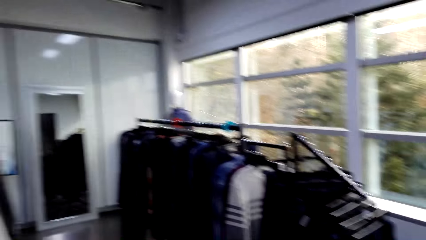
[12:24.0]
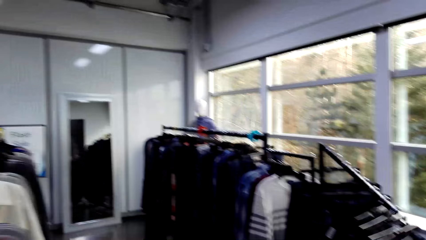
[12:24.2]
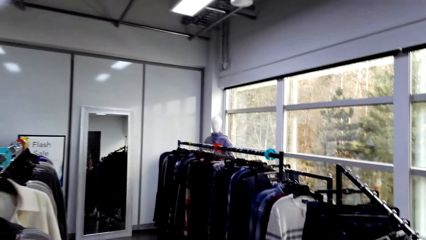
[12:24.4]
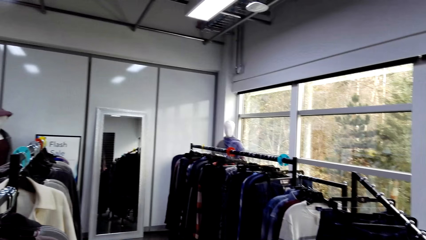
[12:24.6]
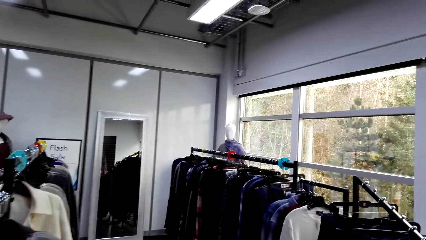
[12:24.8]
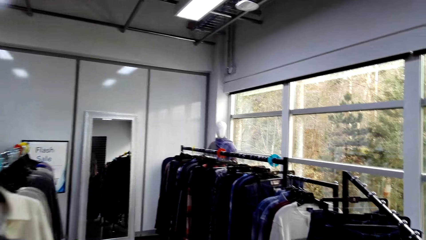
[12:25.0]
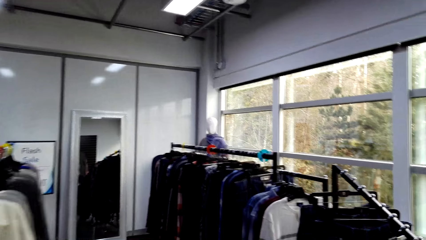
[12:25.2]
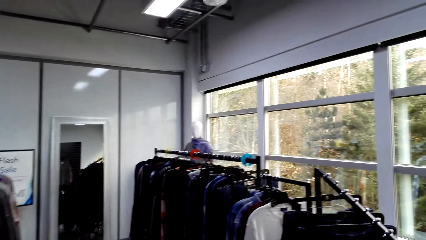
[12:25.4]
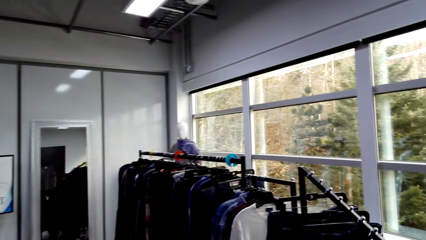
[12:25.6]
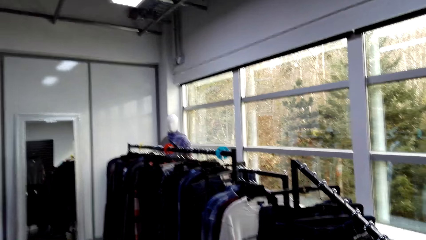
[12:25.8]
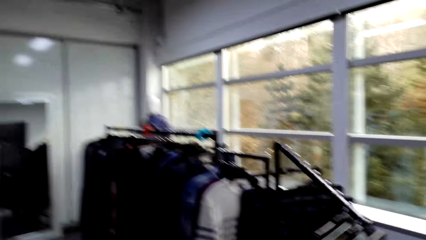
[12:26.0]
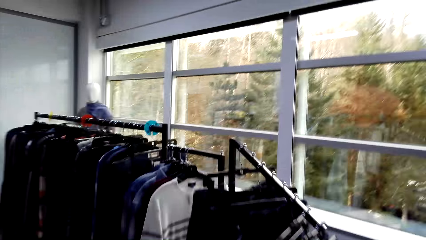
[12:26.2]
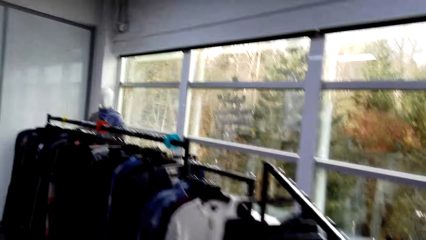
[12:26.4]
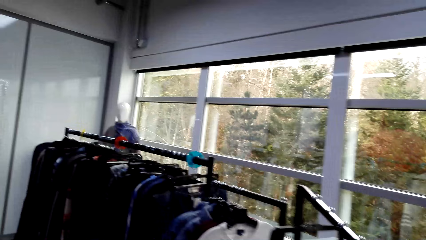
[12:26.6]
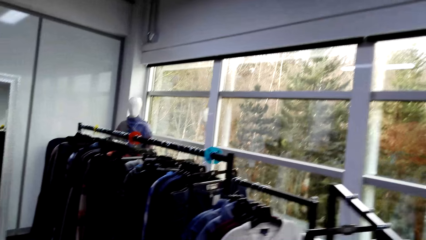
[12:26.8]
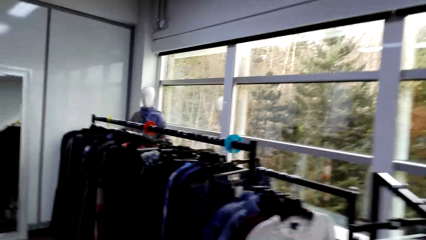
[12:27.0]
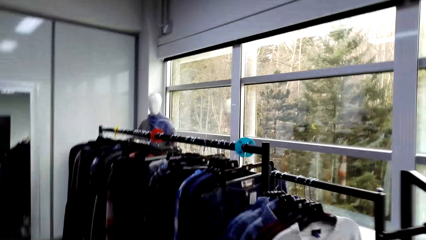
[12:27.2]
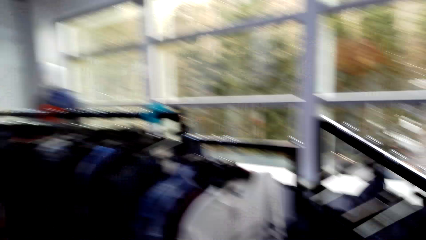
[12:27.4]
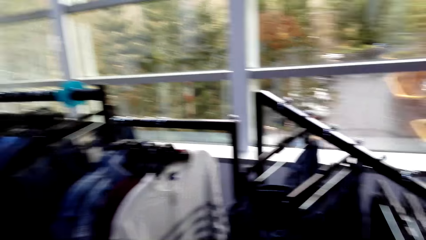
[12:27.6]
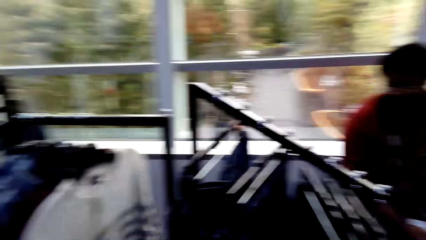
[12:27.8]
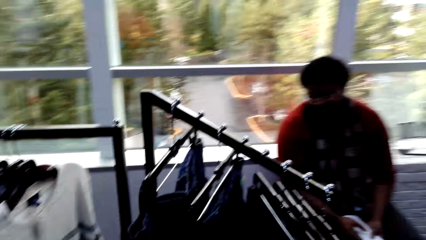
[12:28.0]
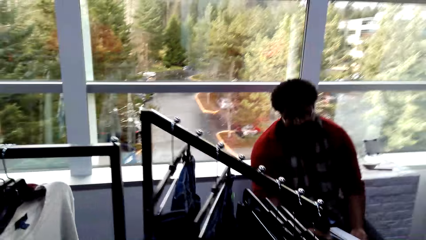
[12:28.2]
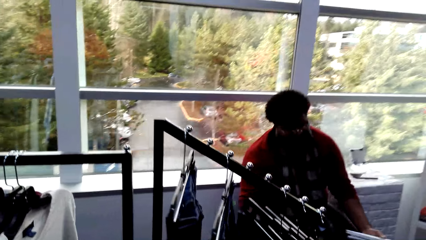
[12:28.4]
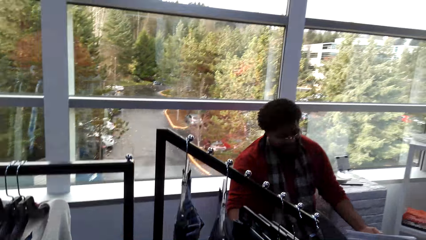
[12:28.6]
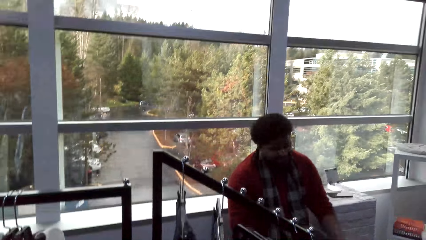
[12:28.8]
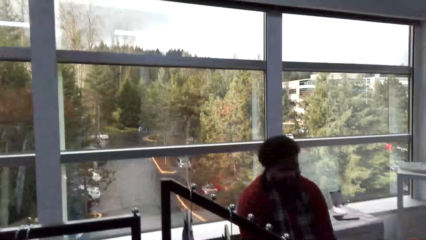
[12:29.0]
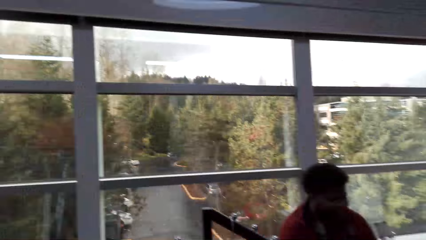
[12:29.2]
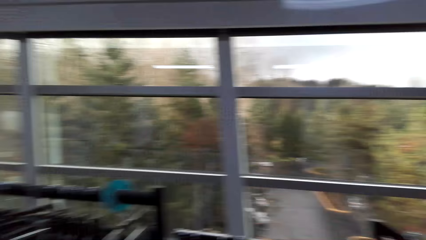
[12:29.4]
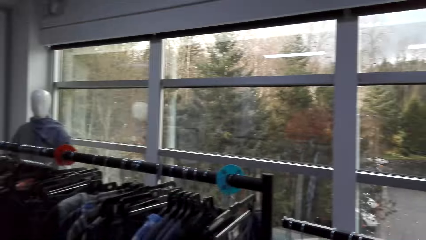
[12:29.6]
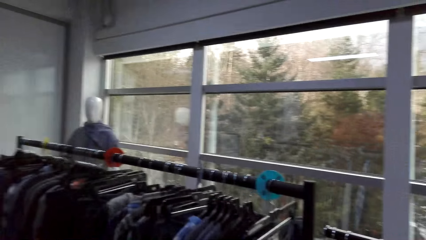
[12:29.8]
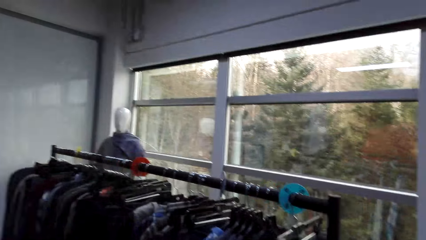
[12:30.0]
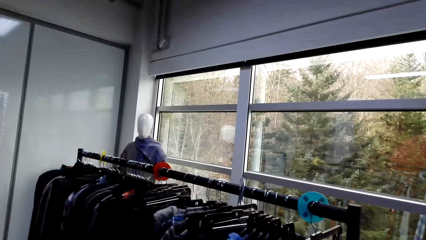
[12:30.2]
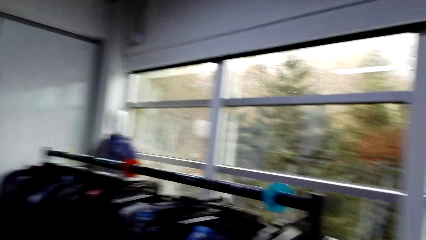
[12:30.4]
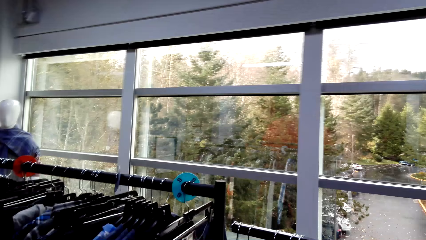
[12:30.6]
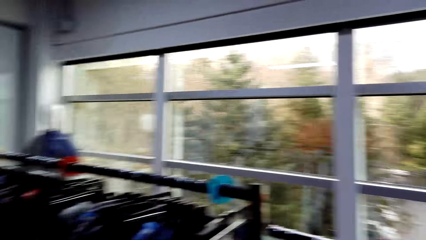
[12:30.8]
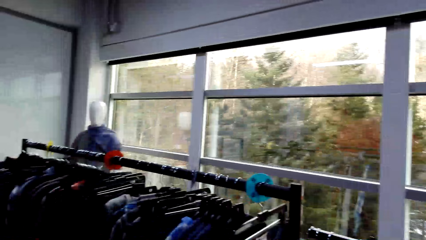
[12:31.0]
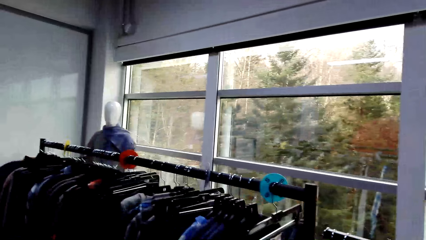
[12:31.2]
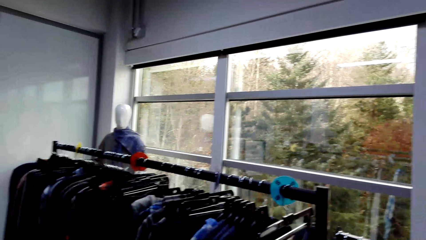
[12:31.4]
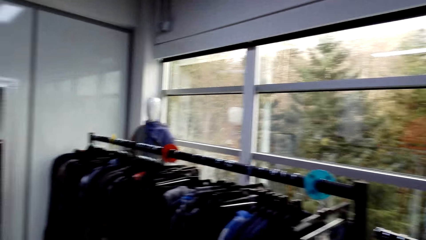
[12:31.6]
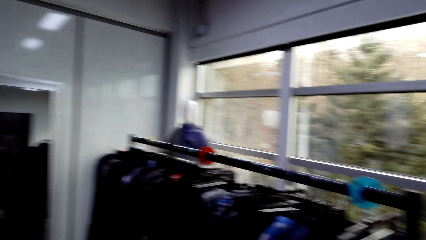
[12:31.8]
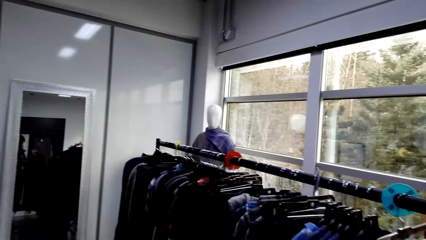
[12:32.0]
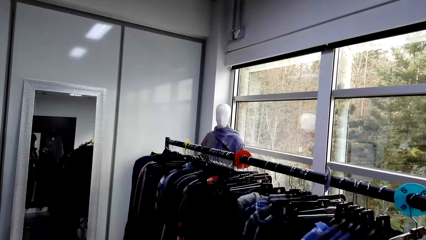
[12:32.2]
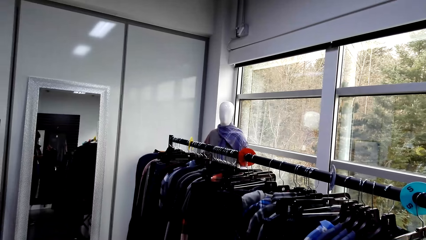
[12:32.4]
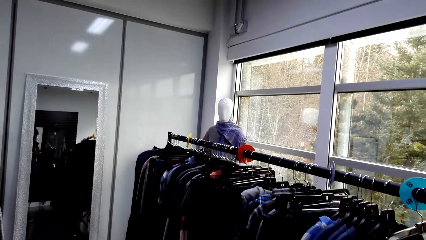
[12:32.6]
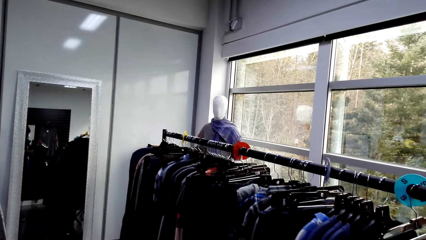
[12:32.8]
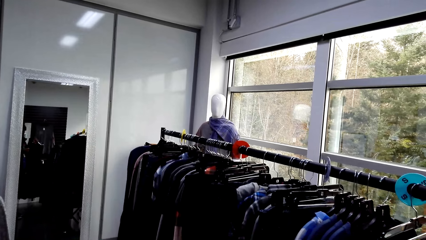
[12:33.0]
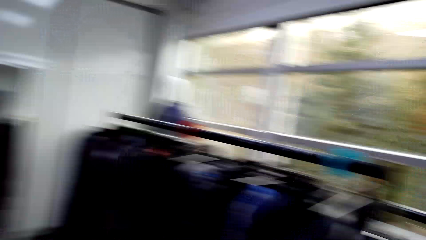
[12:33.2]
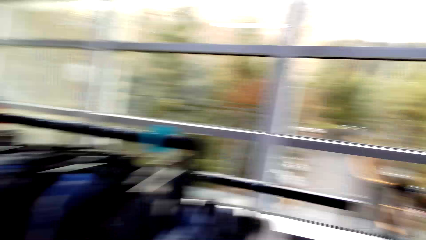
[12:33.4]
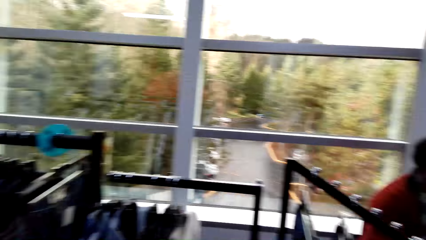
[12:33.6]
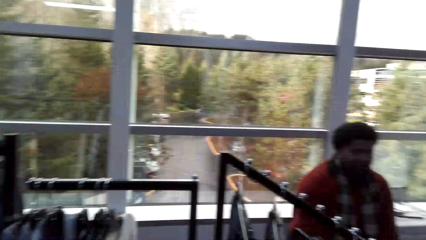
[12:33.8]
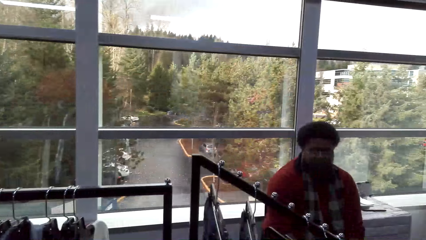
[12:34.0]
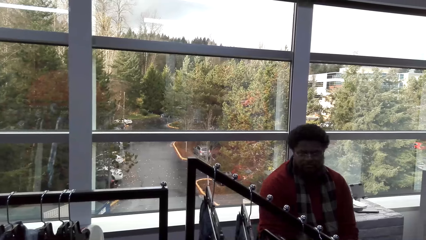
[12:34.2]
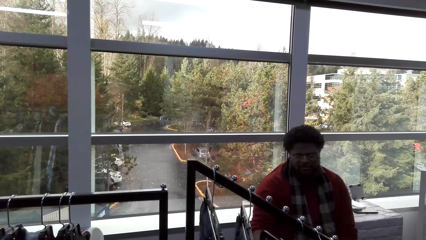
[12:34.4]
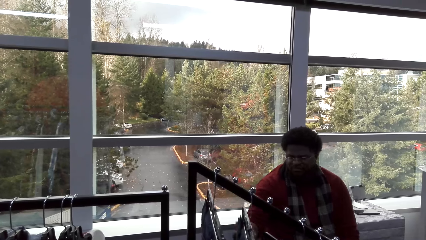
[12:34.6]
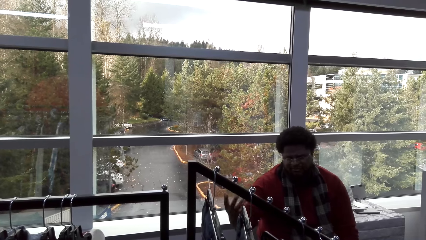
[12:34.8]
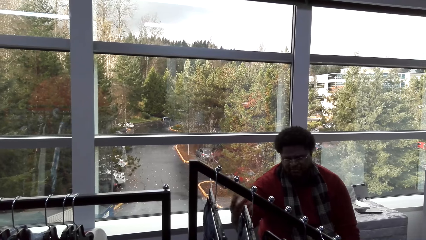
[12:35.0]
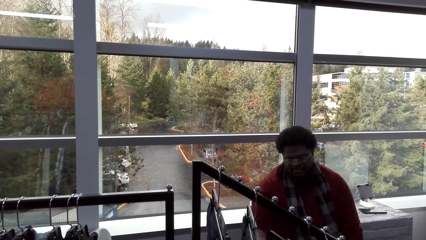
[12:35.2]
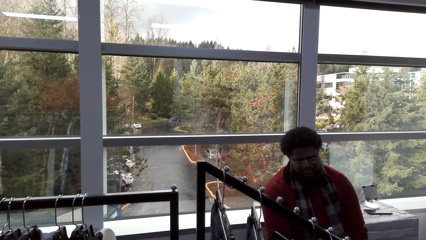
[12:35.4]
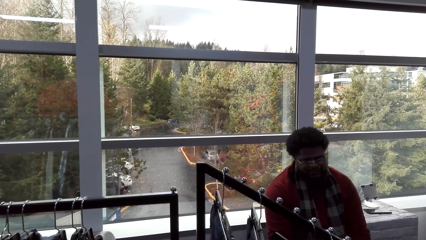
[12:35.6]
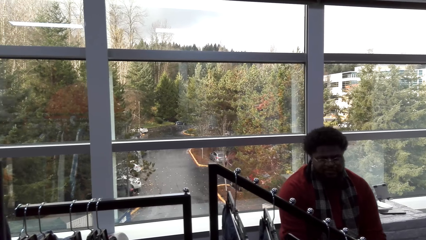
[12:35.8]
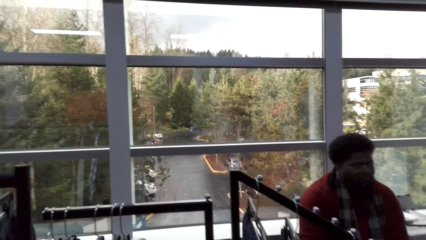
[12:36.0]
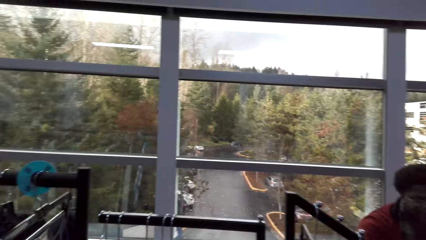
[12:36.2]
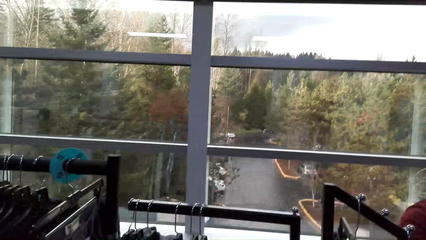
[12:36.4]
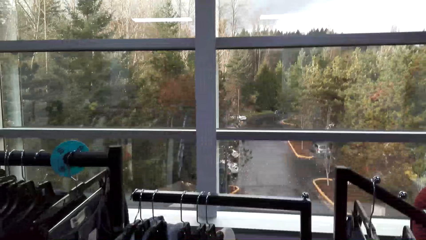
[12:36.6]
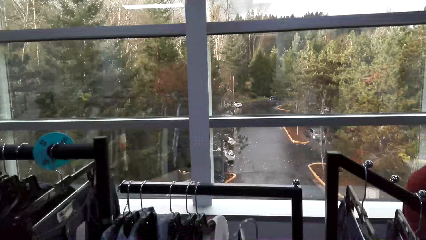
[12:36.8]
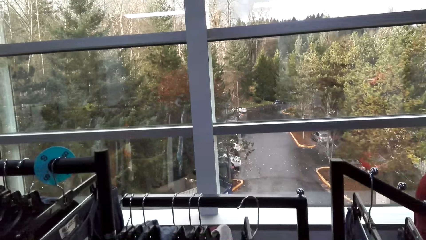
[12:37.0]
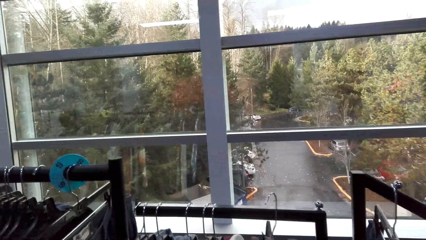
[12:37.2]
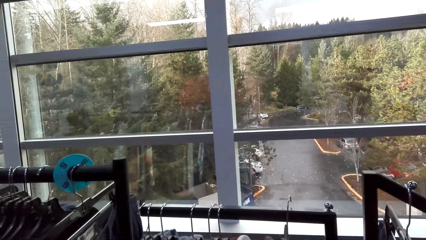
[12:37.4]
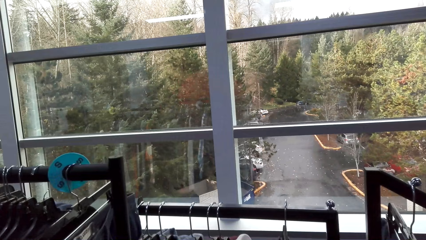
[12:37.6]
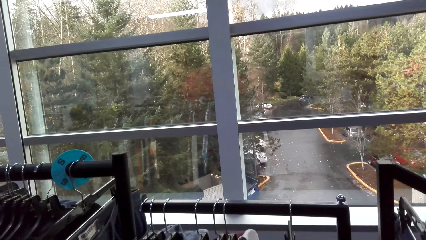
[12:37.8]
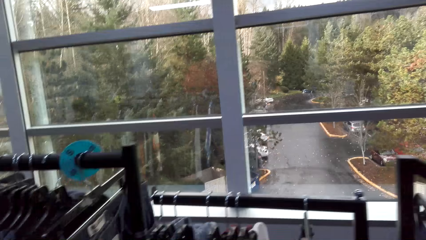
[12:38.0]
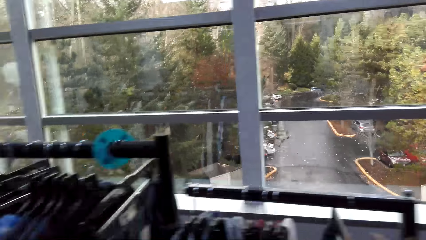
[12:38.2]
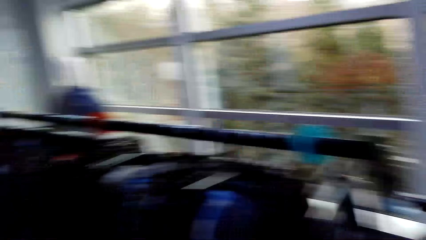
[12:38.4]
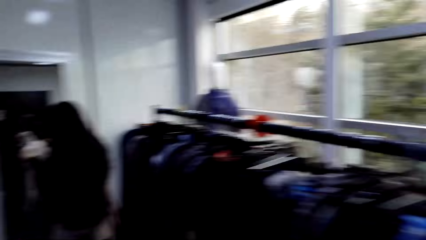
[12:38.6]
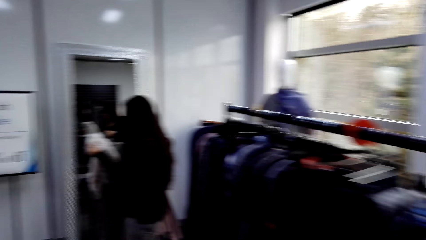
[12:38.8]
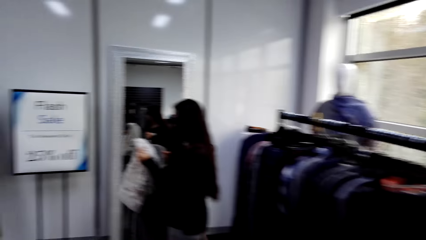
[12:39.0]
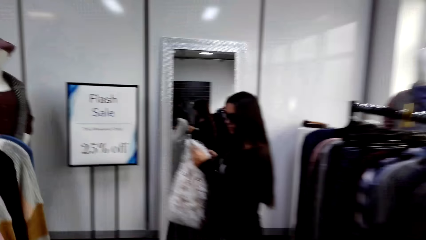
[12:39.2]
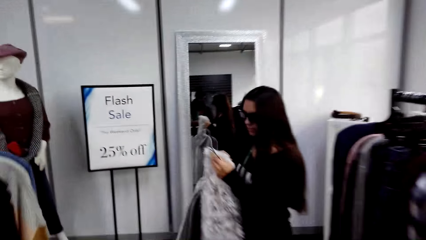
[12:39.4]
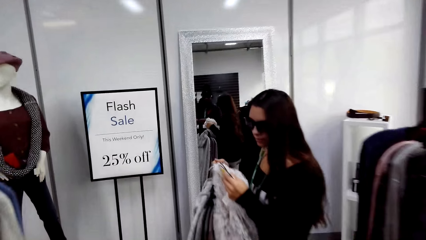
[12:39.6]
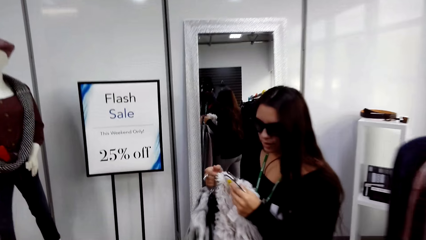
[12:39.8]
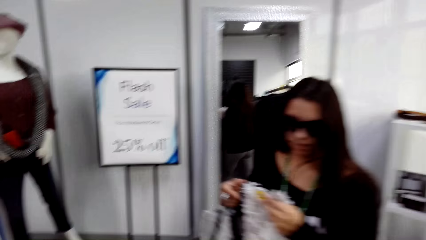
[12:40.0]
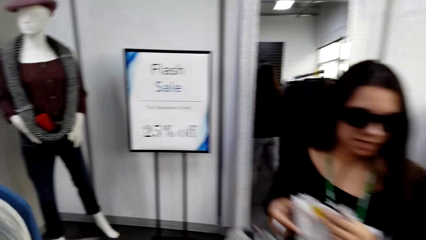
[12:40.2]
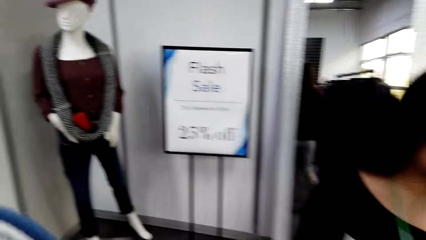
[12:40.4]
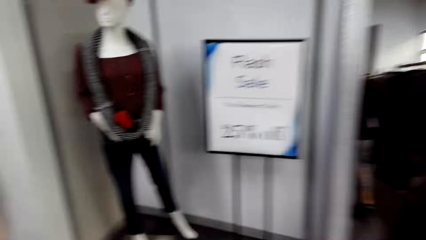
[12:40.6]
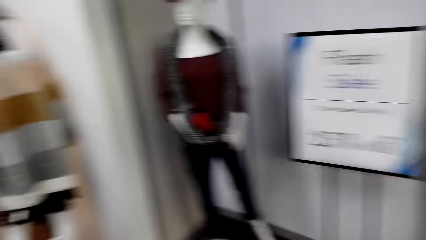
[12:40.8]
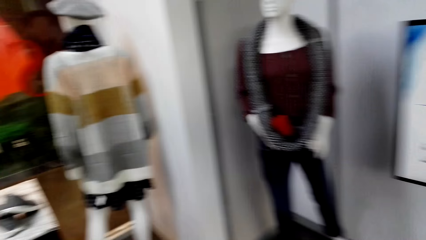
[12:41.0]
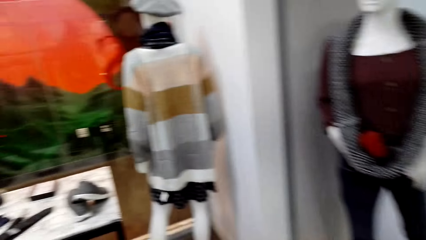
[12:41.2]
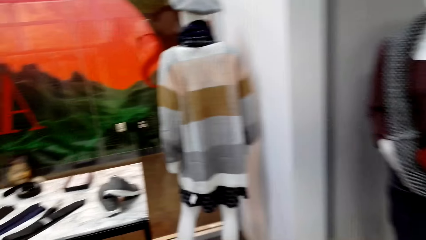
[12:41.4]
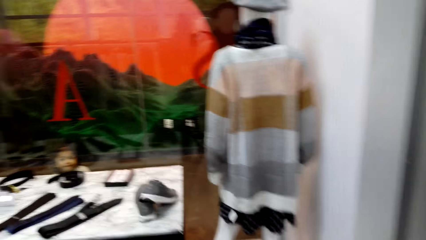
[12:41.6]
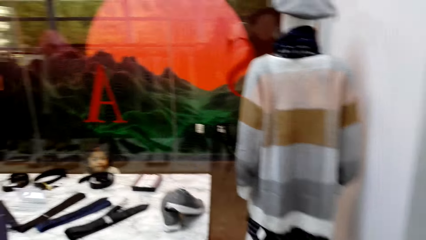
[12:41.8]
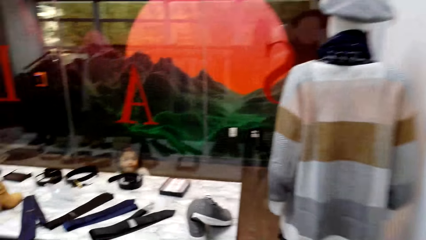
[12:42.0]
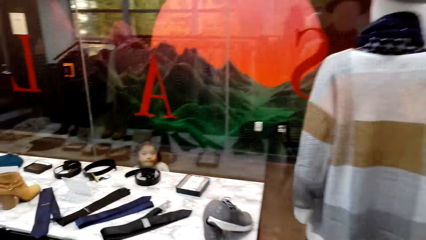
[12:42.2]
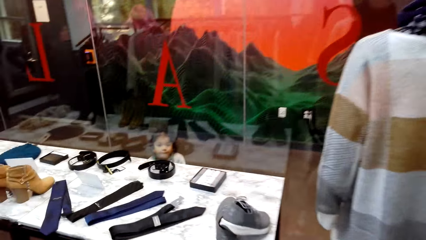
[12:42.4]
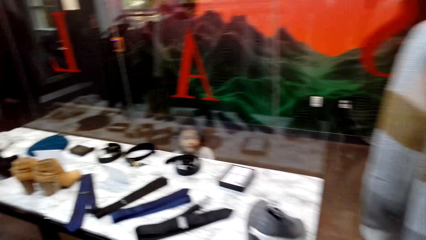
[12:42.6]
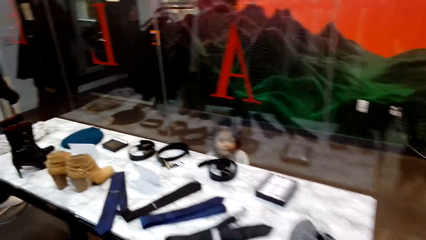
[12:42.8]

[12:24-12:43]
The camera wearer picks another cloth from the cloth line. A person talks to the camera wearer. The camera wearer touches the outfit on the hanger stand. They put the cloth on the cloth line. They walk around.
